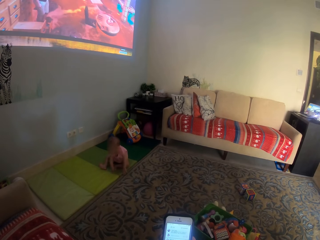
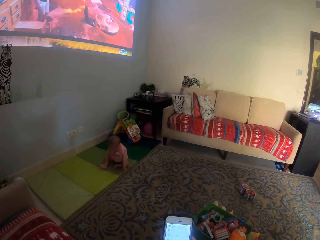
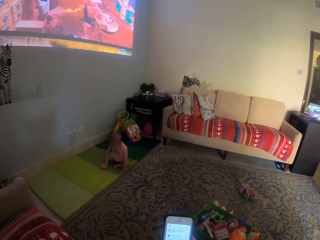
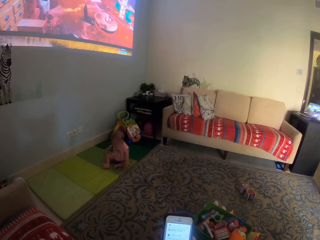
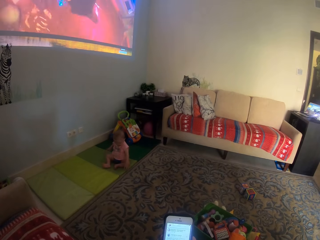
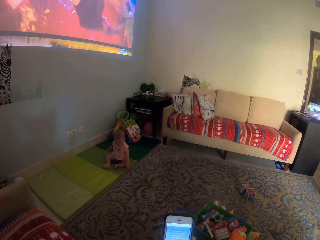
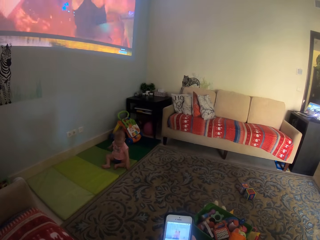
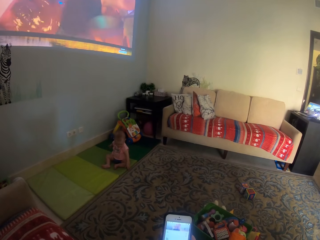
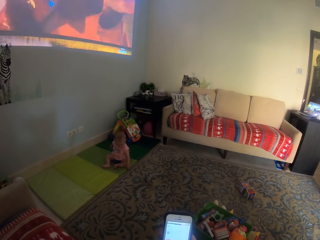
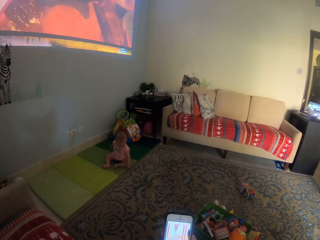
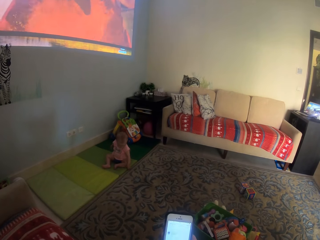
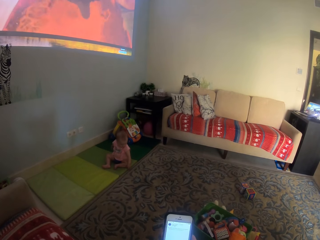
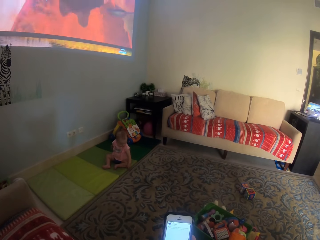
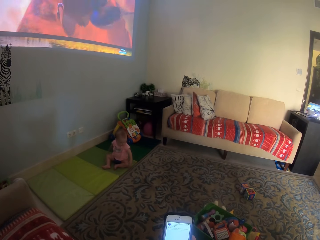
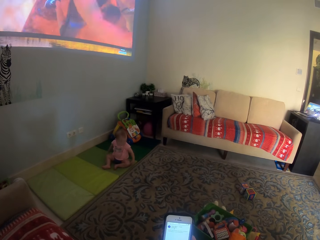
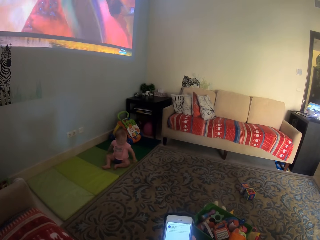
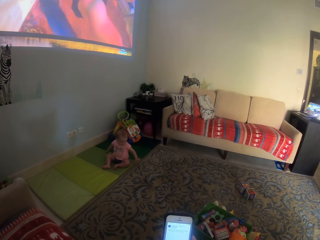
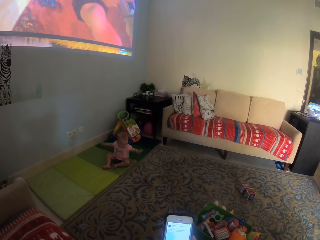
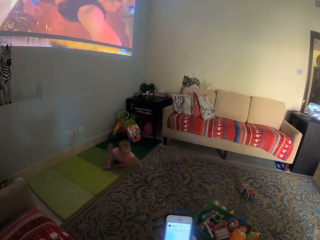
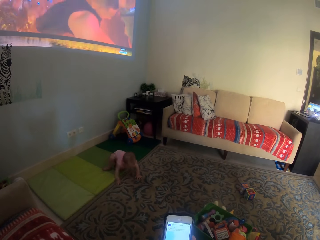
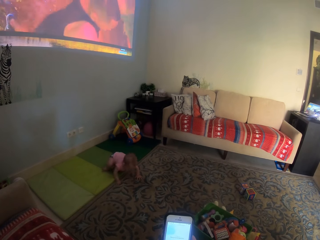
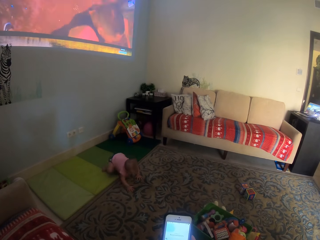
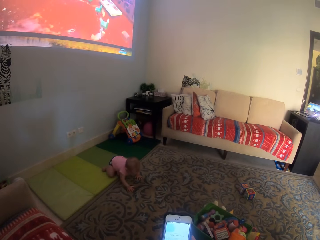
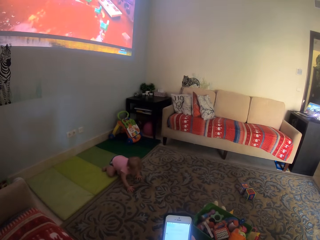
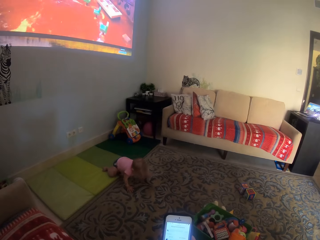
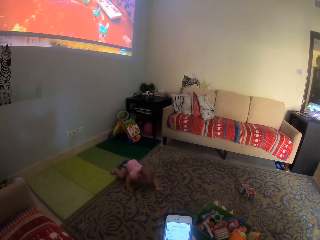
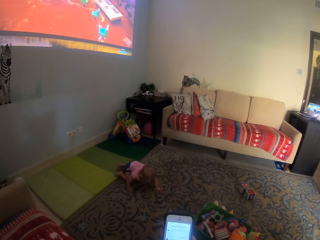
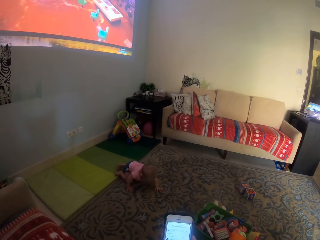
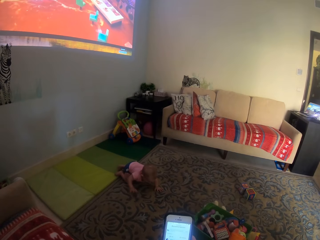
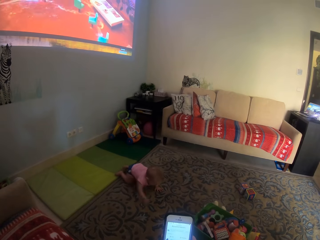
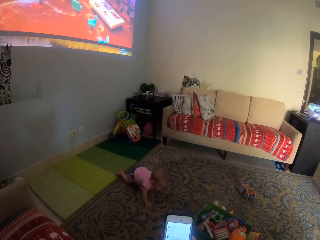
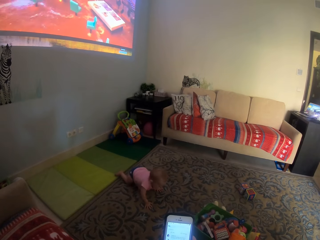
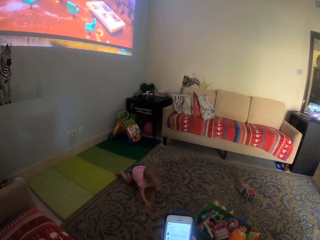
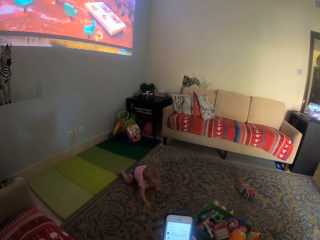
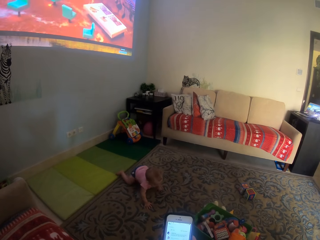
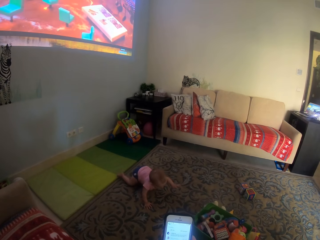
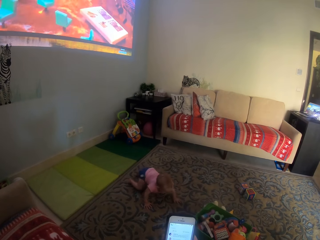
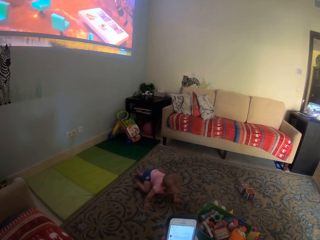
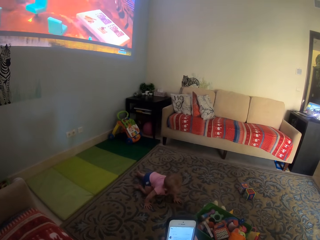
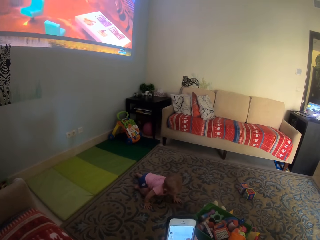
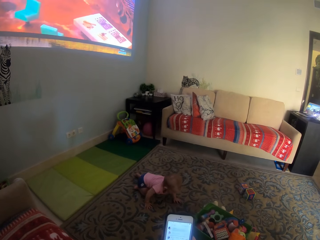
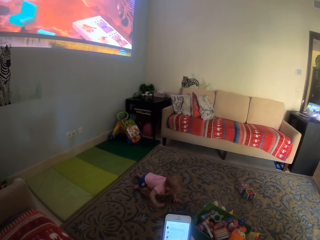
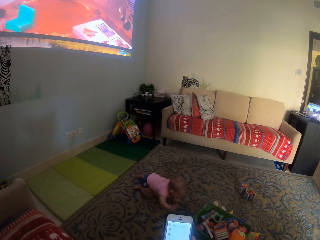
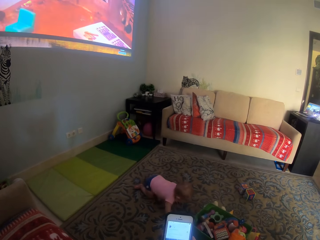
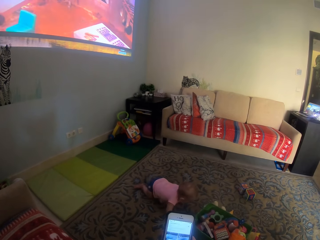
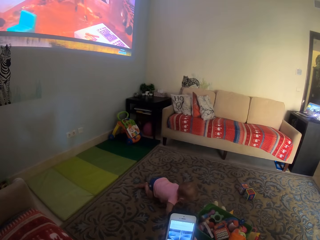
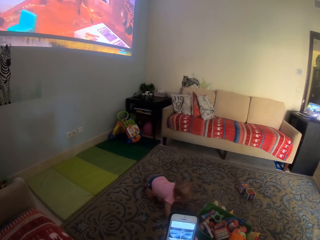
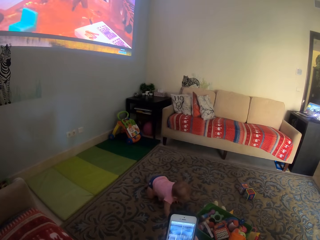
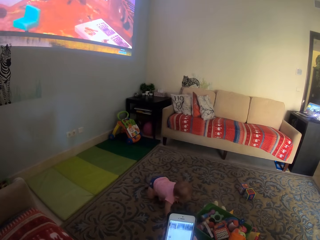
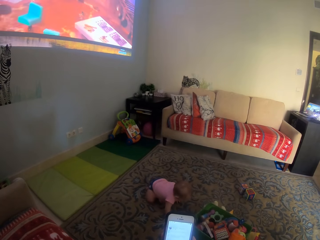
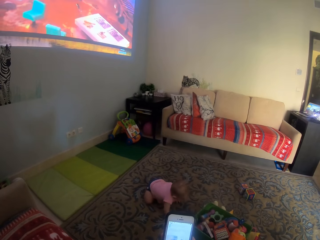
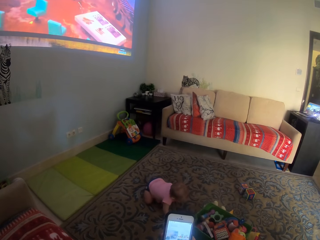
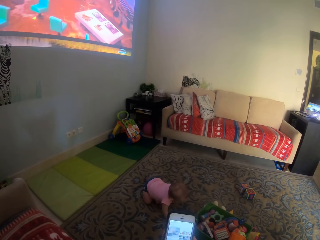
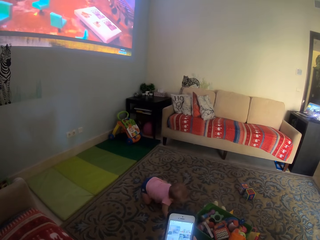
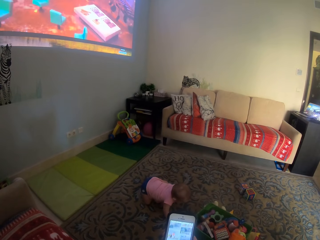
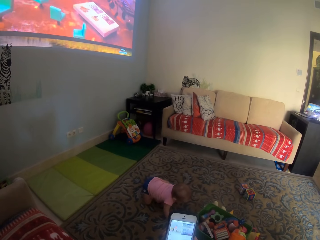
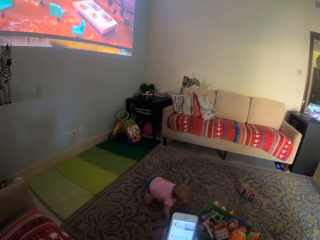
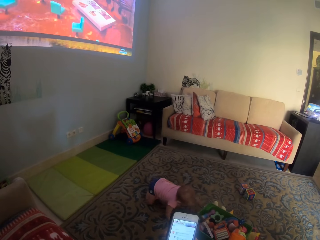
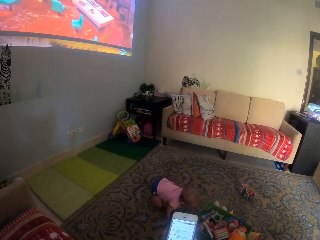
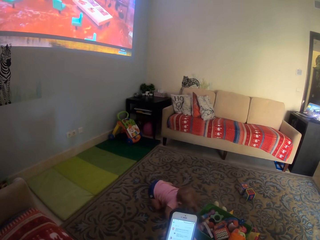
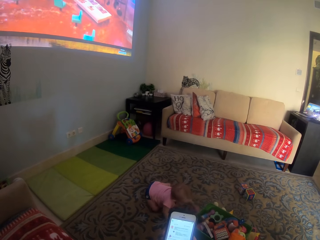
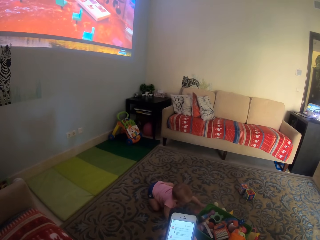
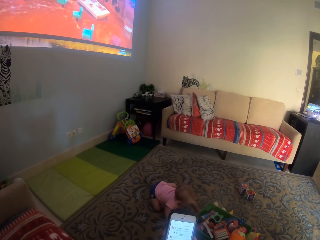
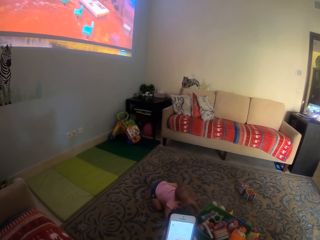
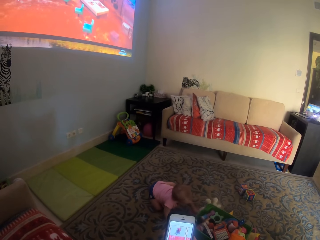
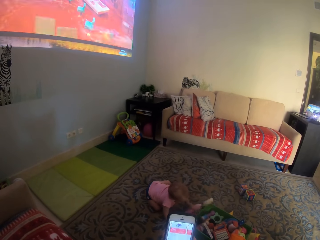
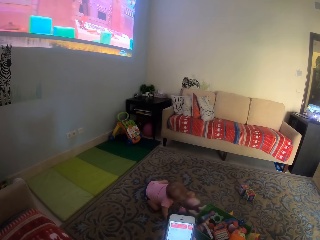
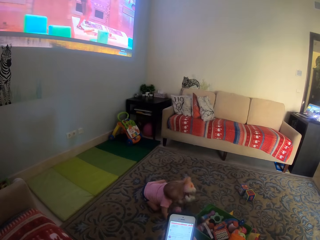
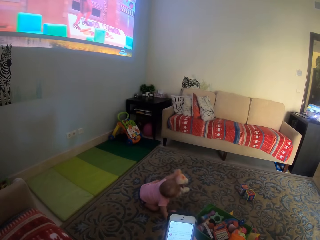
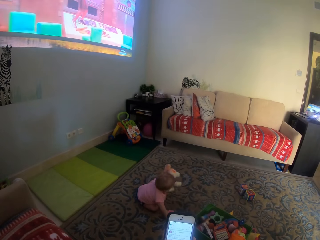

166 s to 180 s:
The camera wearer operates the phone. A child crawls on the floor. The camera wearer operates the phone. The child picks up the doll.

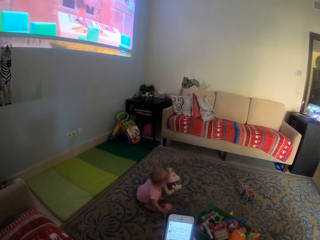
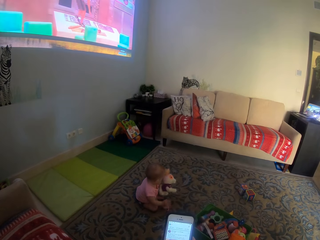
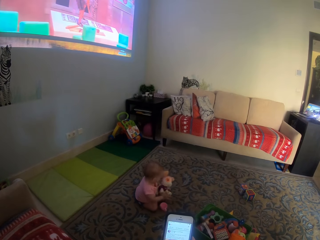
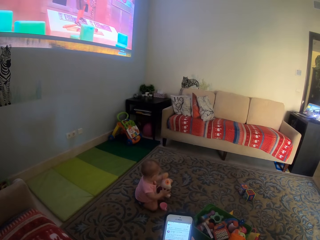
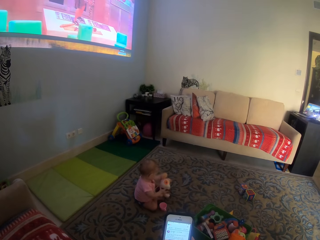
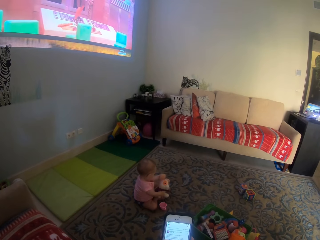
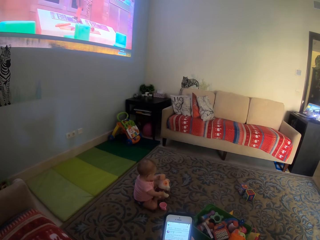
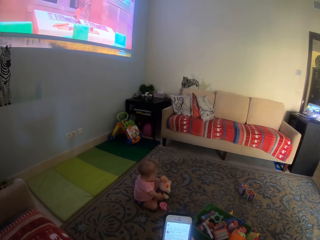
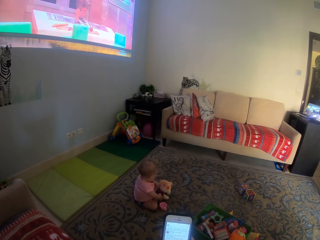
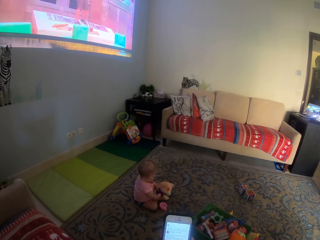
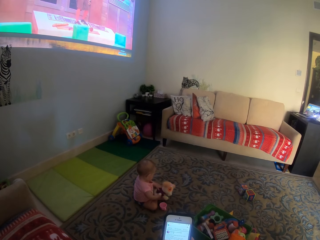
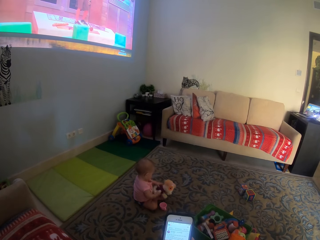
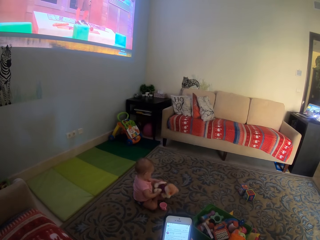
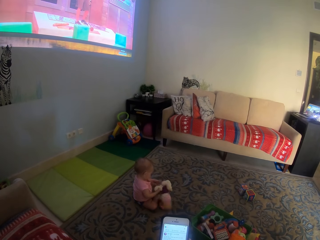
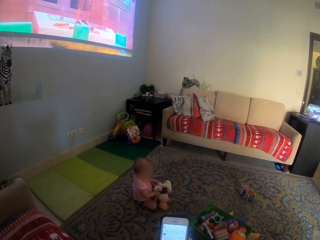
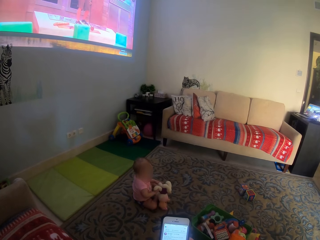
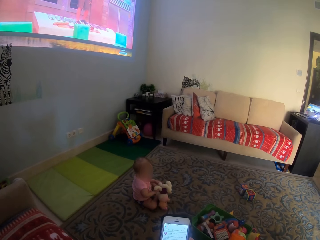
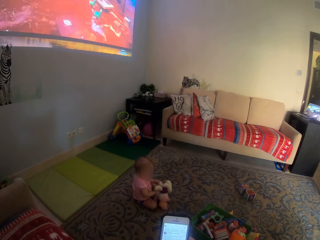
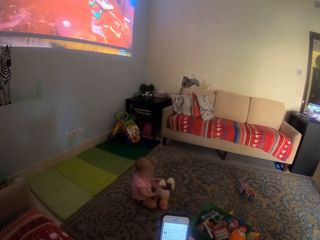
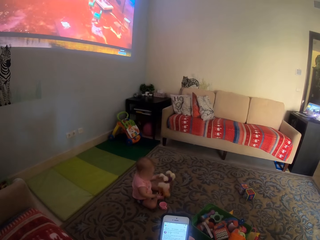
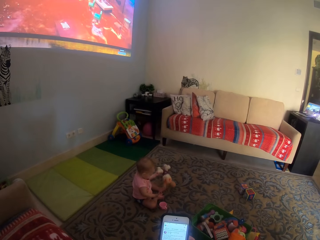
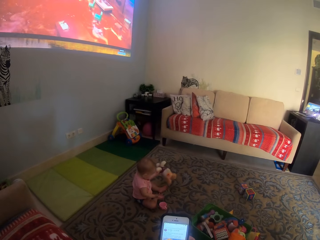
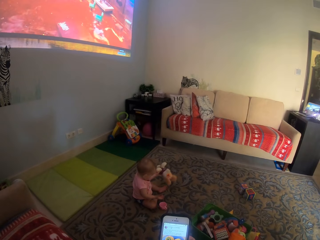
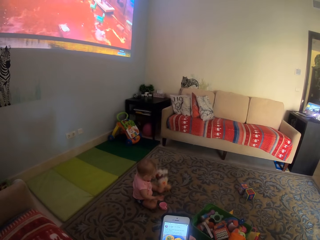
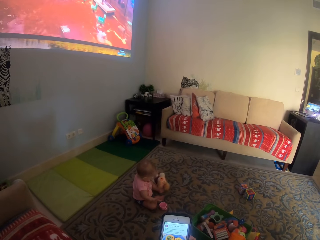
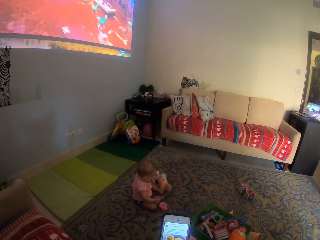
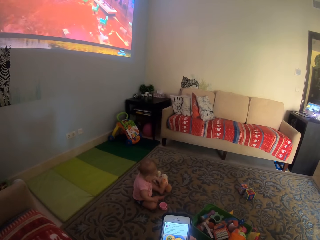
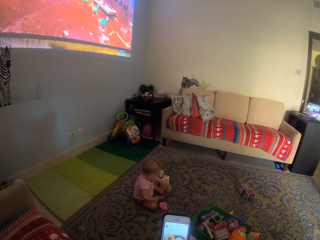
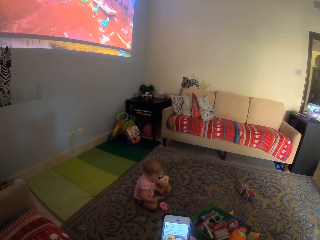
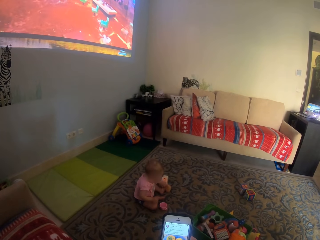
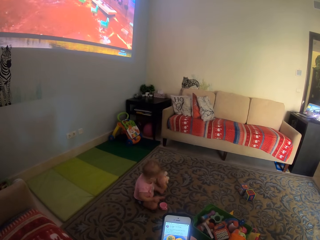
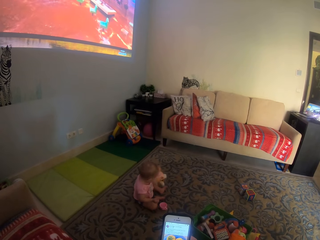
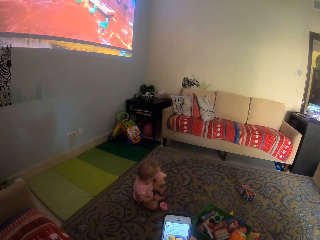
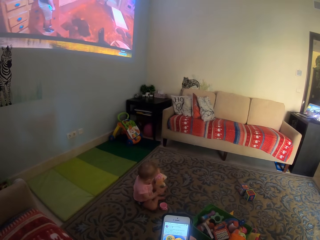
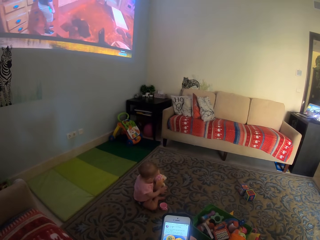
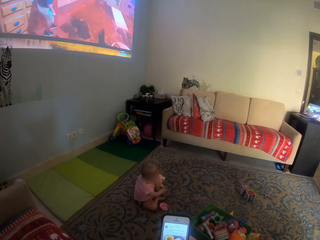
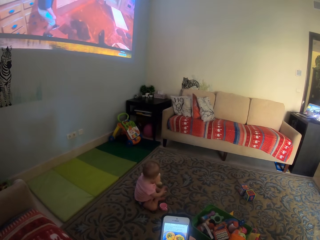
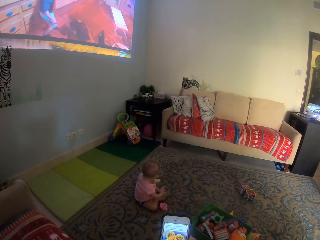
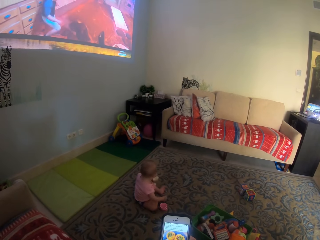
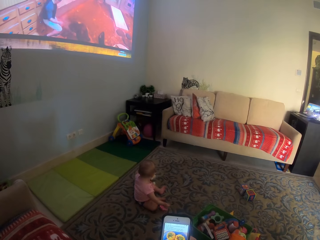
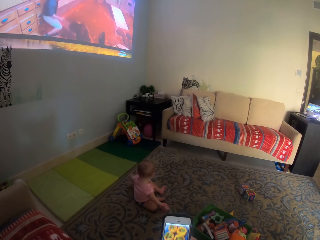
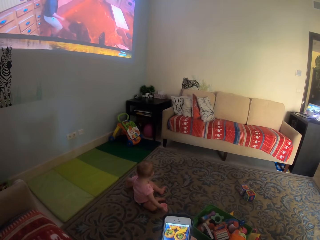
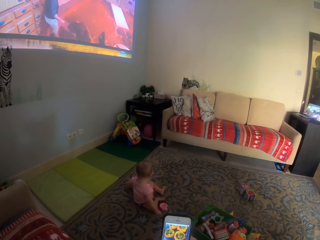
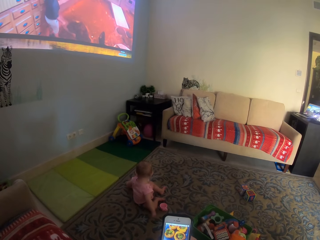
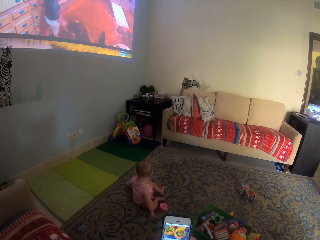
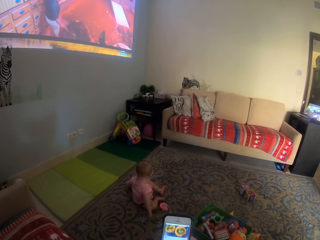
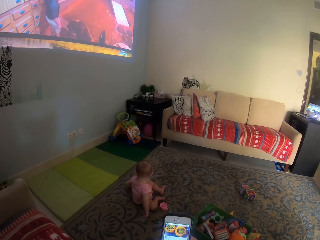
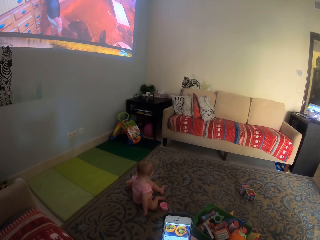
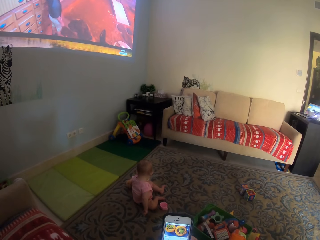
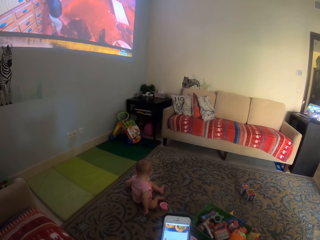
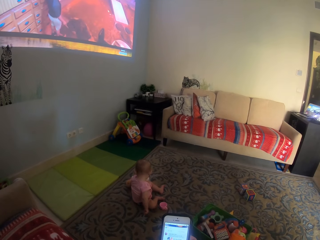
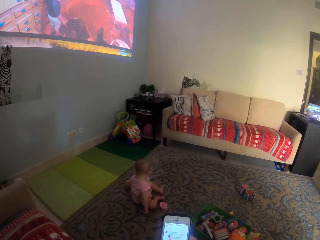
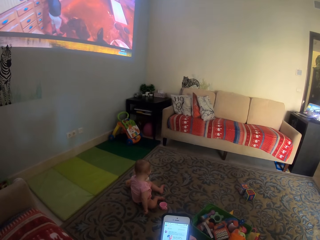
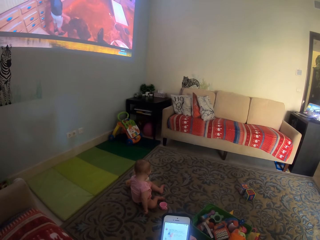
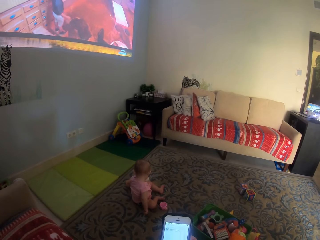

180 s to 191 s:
A child plays with the doll. The camera wearer operates the phone. The child puts the doll down. The child picks up the doll. The child puts the doll down. The camera wearer operates the phone.
